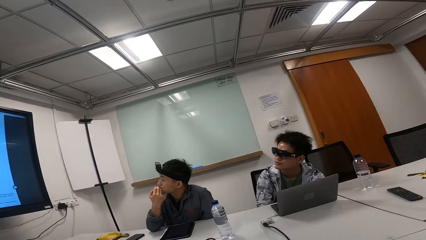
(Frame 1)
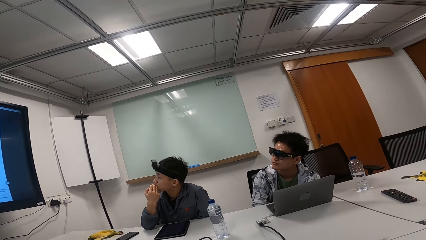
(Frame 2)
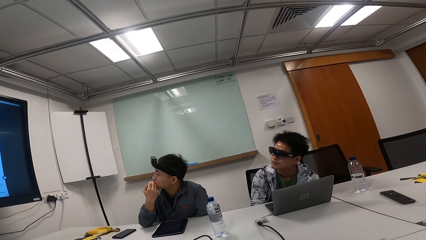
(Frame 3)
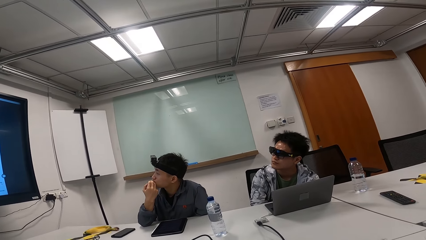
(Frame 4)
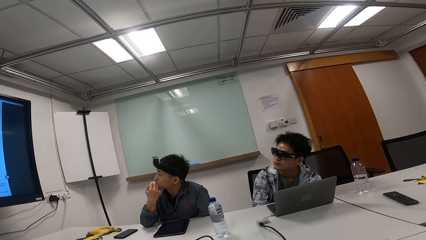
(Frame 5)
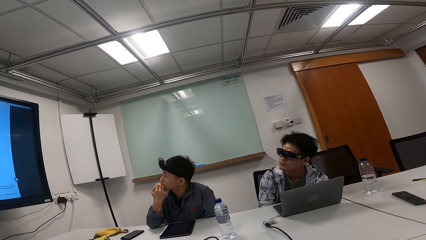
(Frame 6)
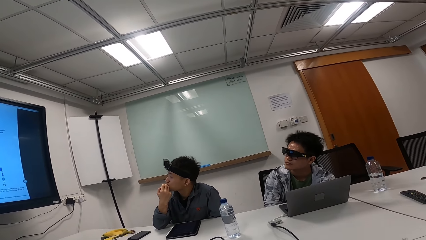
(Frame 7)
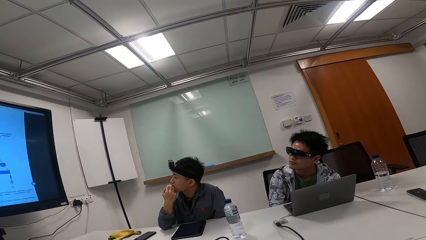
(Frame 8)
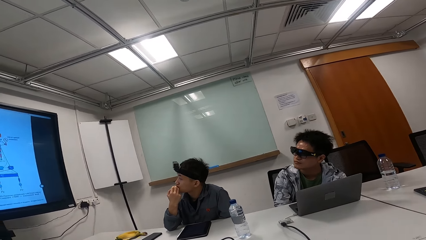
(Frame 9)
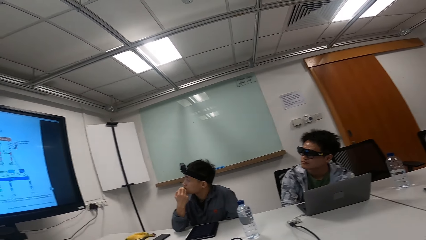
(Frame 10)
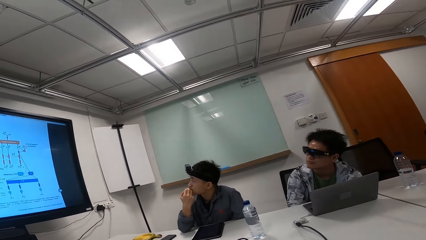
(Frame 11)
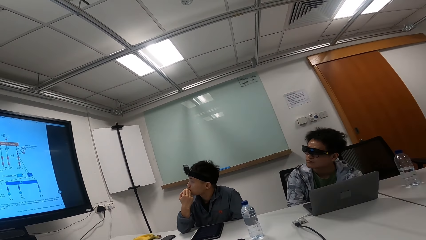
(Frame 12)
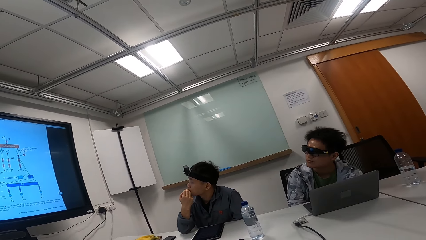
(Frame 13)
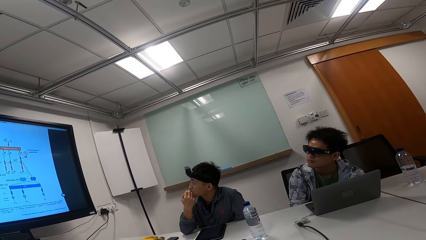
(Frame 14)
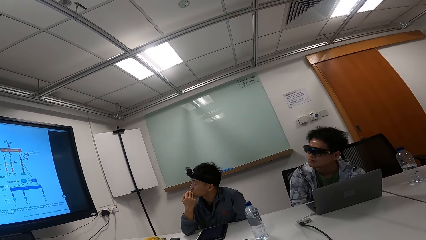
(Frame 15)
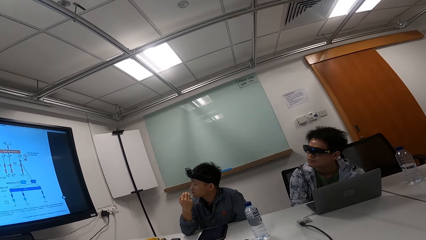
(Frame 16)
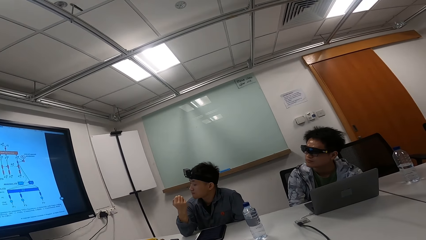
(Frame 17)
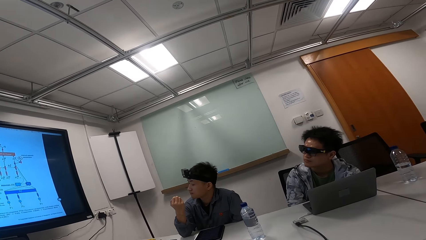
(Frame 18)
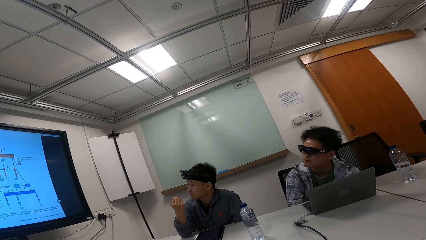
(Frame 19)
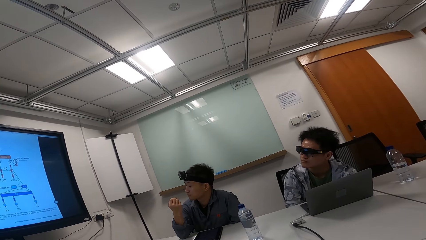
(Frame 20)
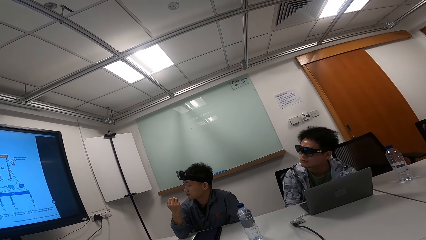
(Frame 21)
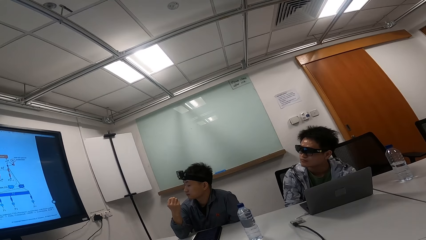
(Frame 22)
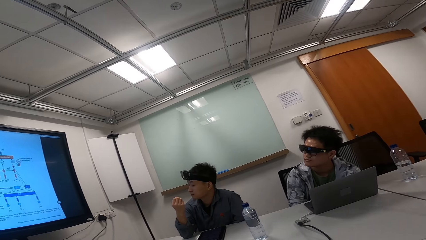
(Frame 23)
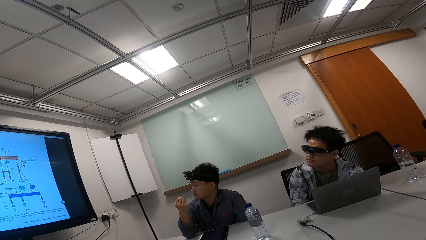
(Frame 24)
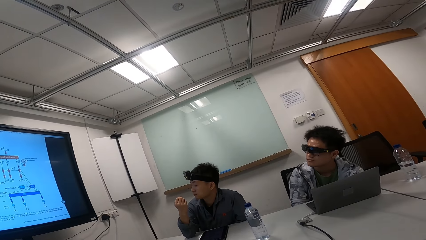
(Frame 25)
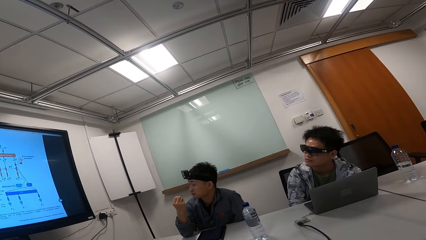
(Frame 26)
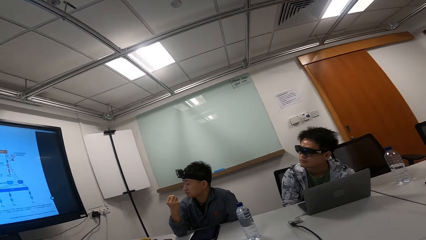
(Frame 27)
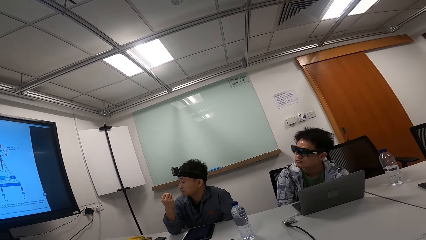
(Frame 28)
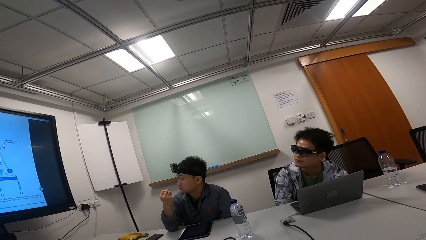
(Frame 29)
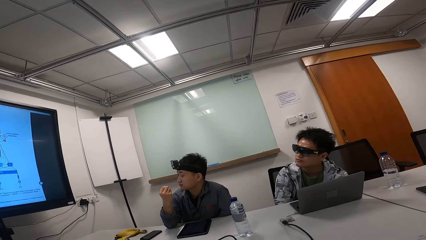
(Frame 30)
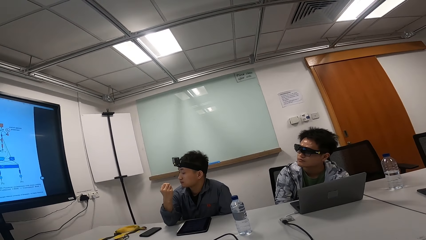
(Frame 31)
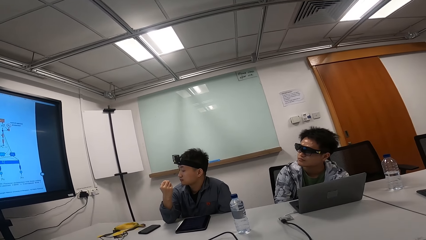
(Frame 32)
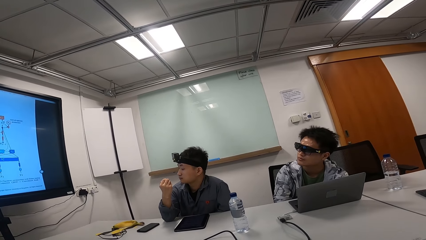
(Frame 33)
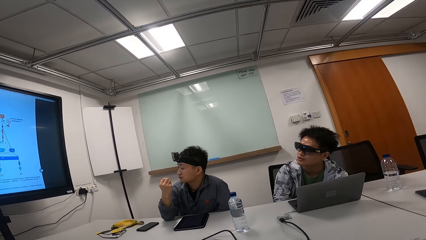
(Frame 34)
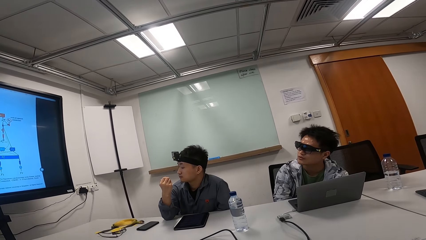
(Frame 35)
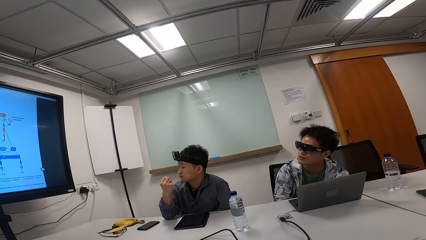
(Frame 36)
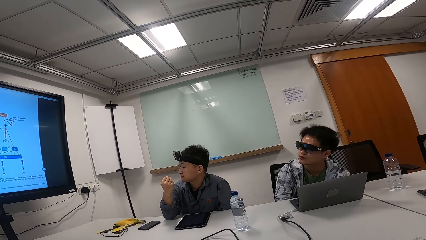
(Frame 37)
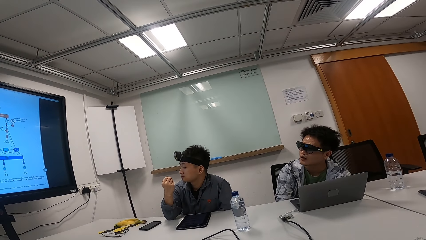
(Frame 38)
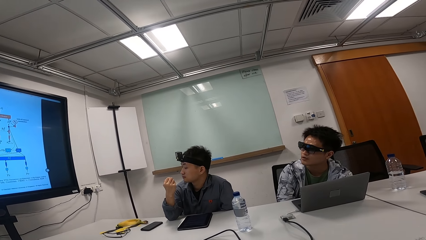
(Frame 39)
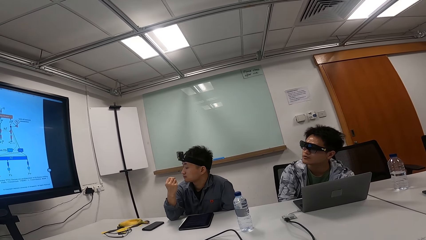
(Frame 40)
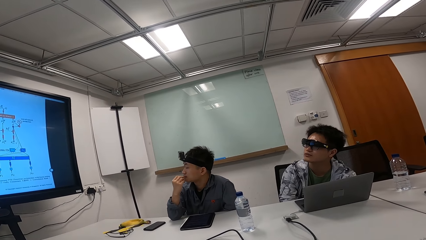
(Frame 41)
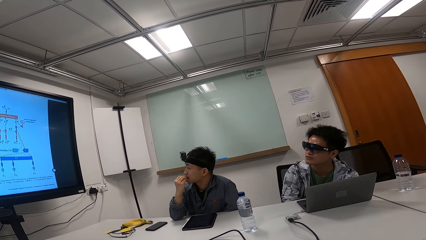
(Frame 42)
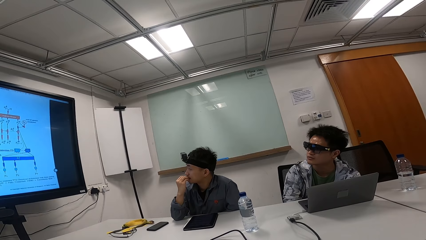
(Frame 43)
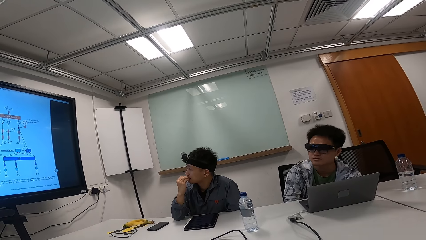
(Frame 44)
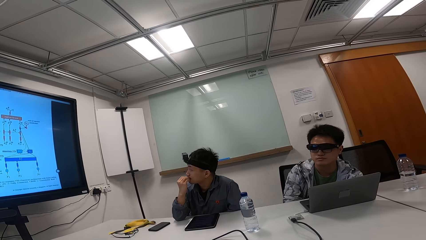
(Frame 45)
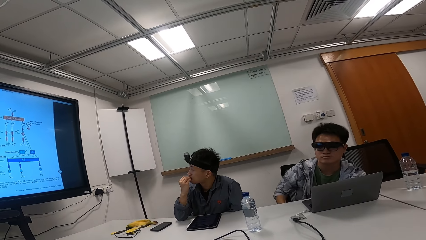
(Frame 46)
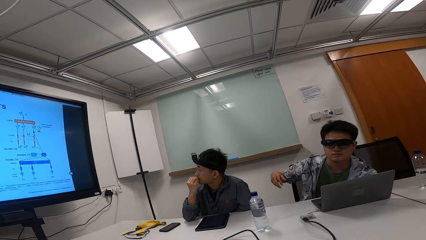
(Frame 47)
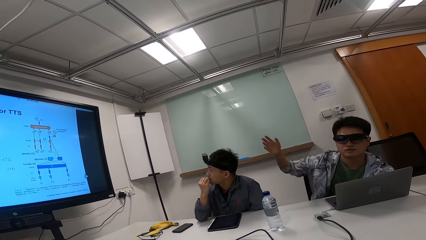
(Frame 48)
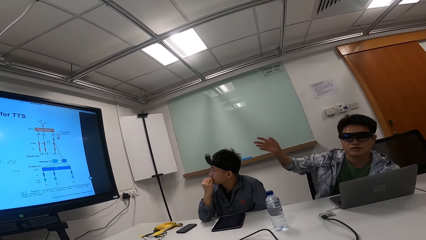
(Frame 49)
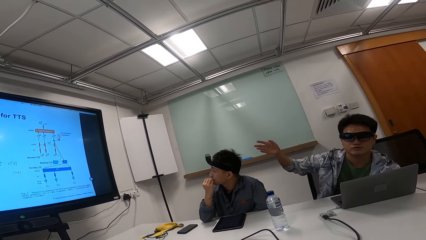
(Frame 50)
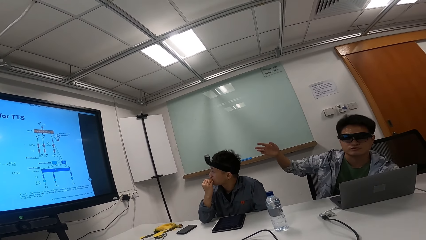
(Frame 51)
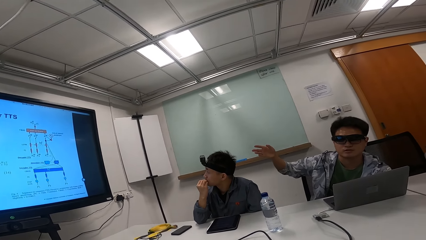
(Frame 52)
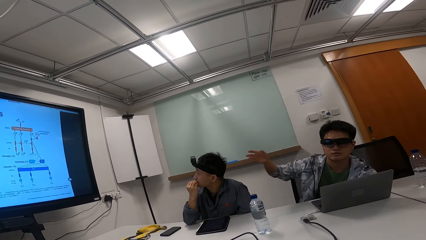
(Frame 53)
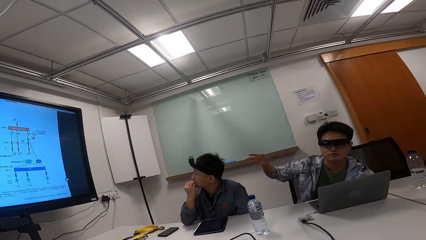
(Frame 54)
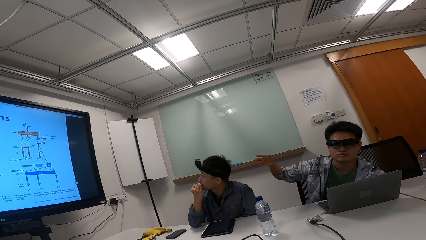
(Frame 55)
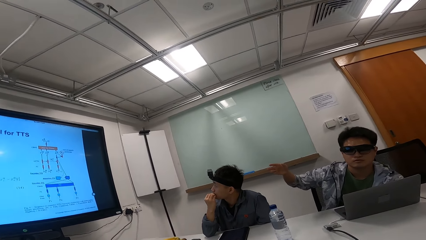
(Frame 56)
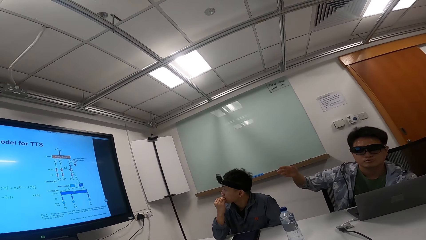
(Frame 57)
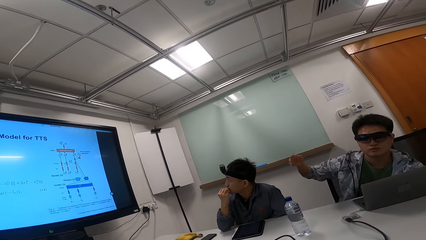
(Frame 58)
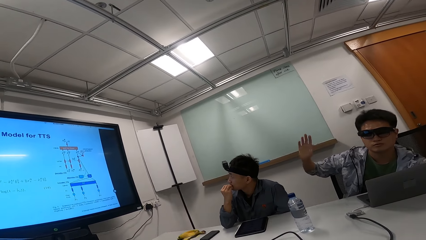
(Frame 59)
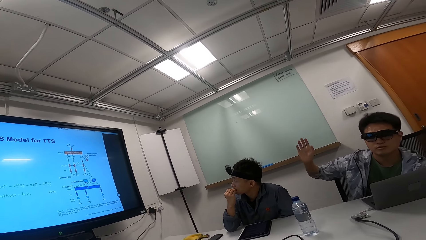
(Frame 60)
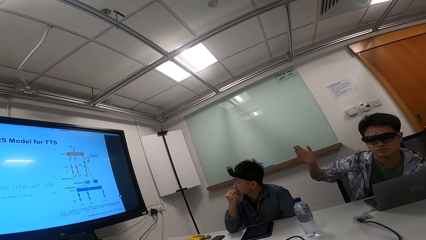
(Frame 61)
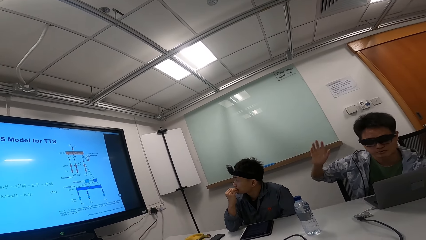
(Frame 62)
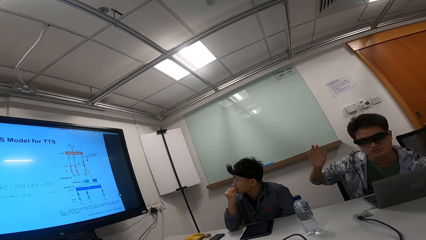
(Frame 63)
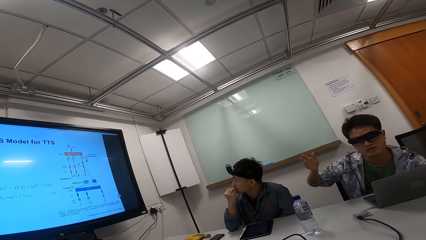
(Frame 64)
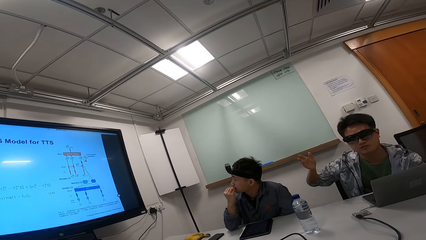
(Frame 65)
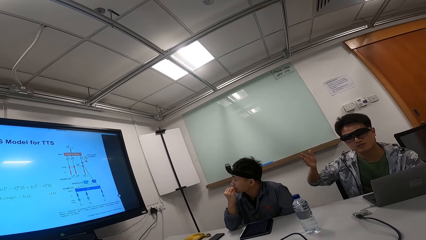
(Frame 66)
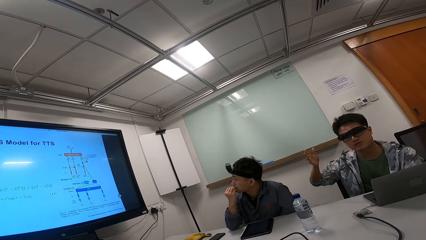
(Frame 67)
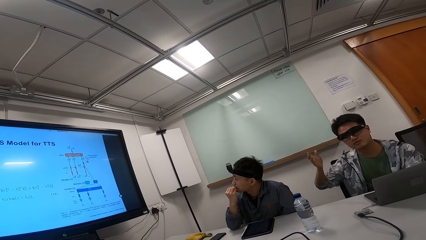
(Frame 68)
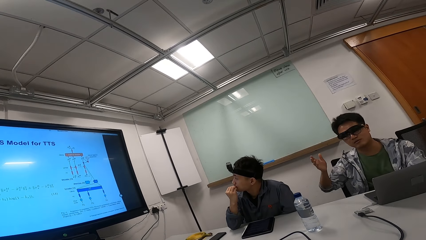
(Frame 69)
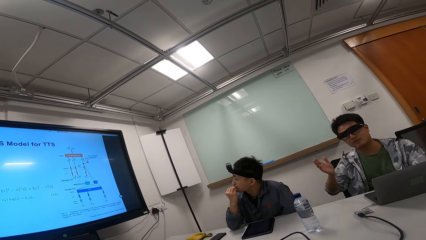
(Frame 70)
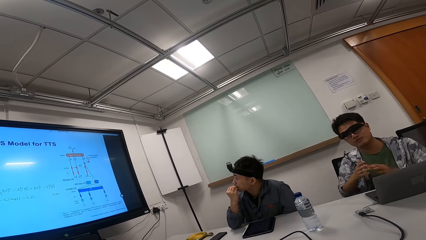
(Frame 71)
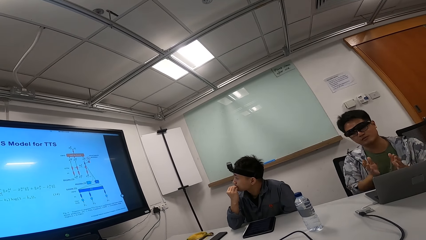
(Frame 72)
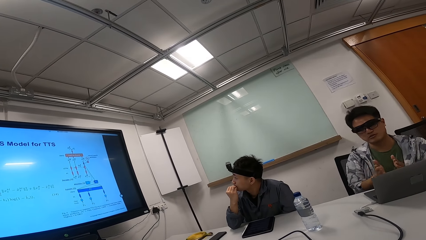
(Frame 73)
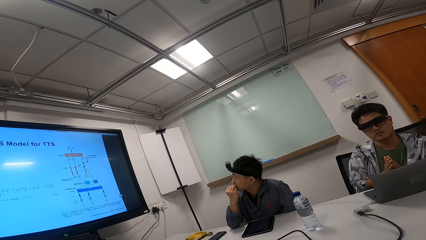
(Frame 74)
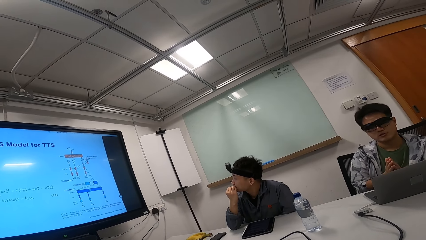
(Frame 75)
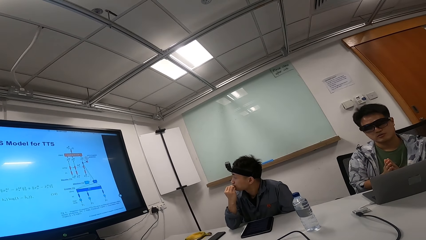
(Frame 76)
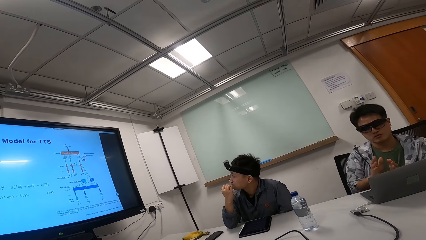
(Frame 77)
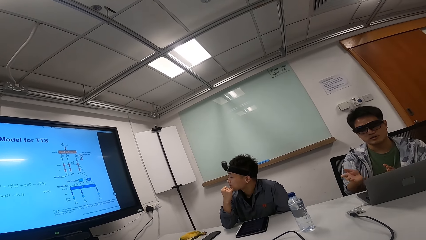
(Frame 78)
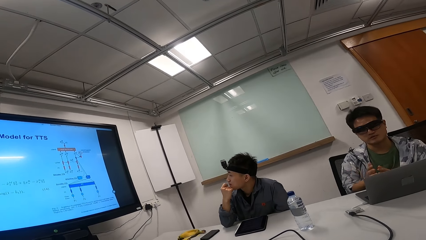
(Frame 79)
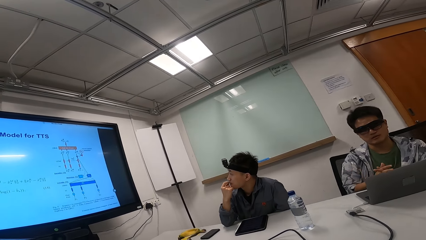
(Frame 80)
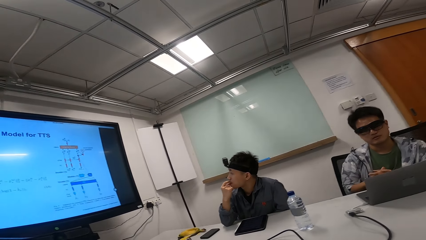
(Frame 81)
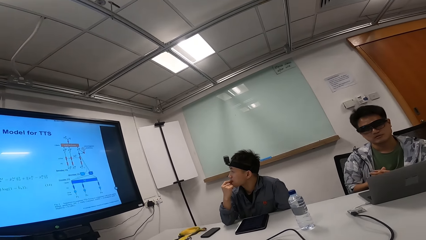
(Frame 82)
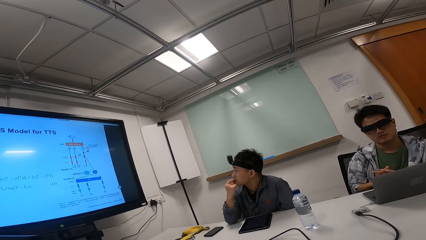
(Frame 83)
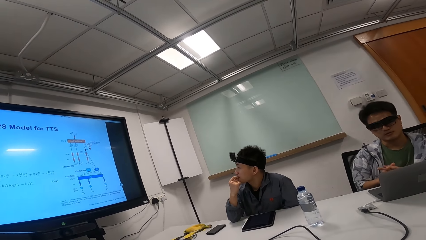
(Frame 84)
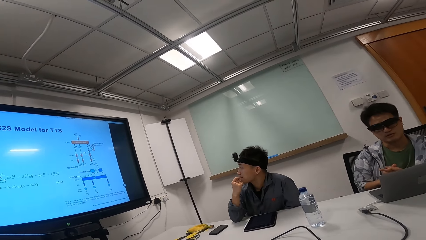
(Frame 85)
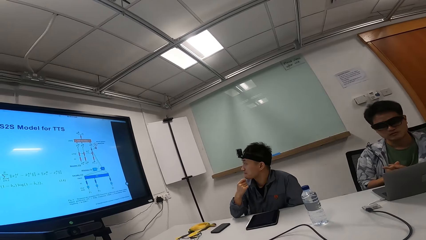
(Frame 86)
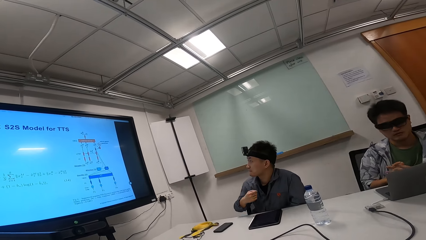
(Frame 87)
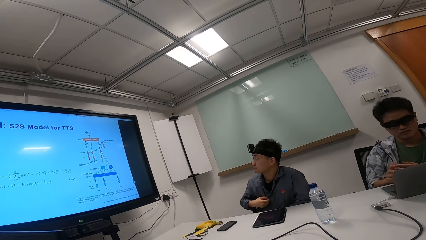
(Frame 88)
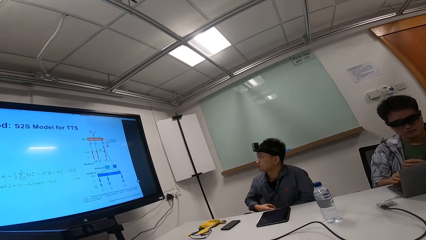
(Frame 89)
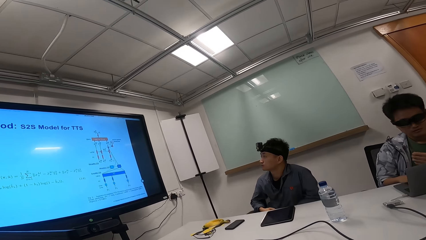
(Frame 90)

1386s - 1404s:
The camera wearer talks to a person. Another person looks at his right hand and puts his right hand in the mouth. A third person gestures with the right hand. The first person reads on the laptop while moving his hand. The third person puts both hands together.
